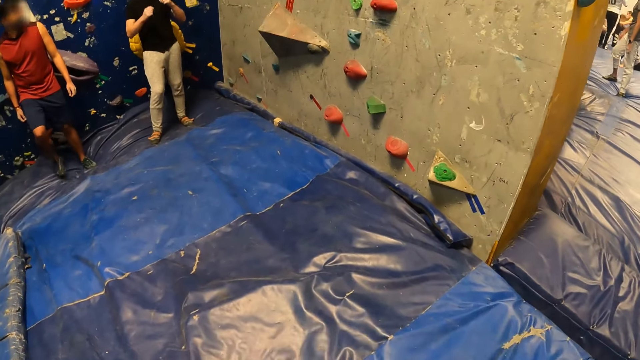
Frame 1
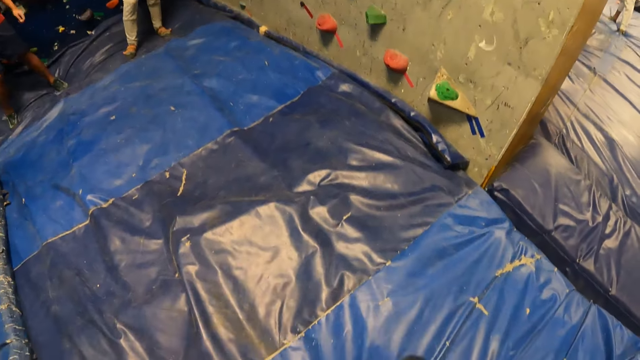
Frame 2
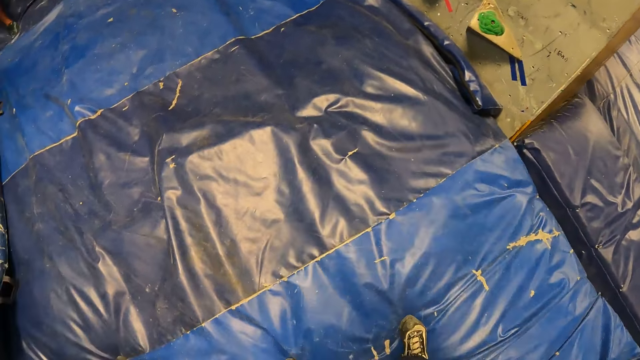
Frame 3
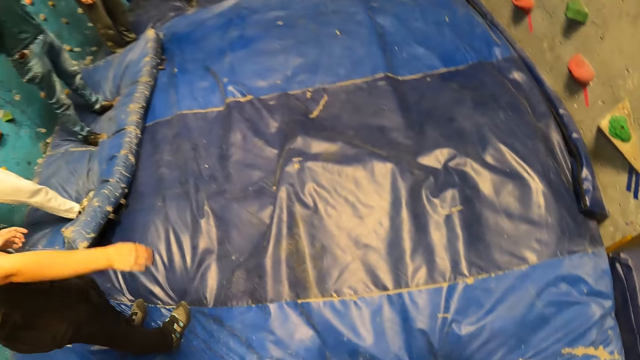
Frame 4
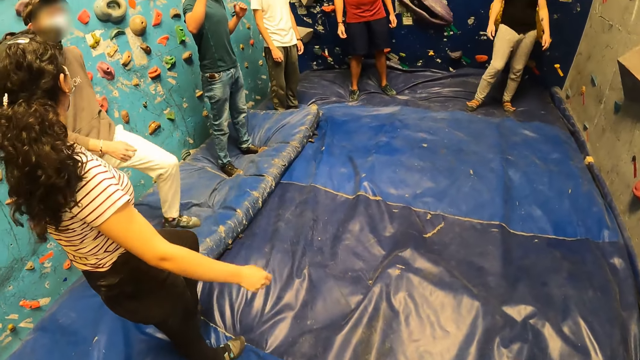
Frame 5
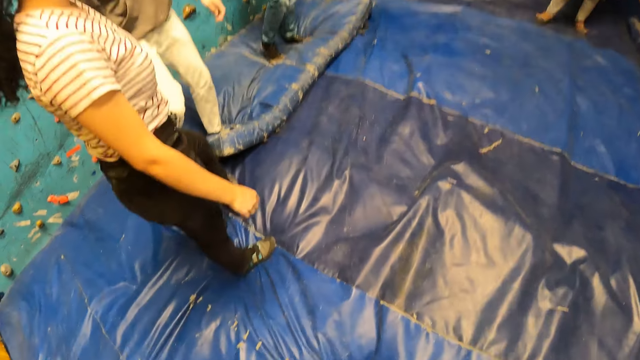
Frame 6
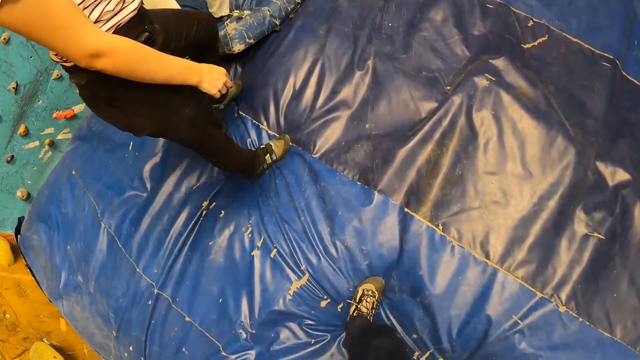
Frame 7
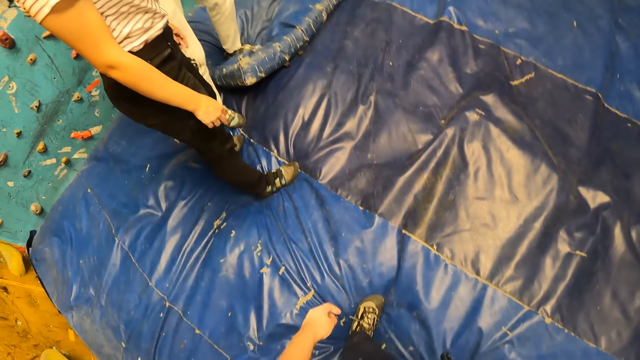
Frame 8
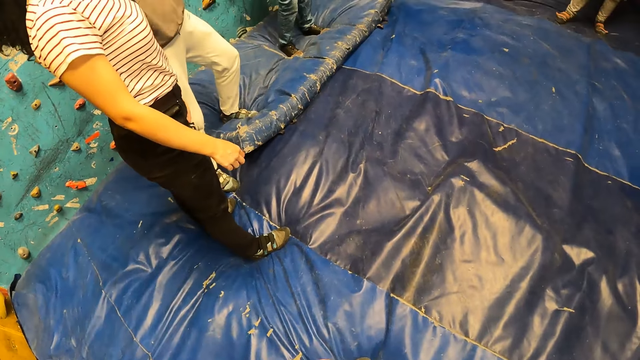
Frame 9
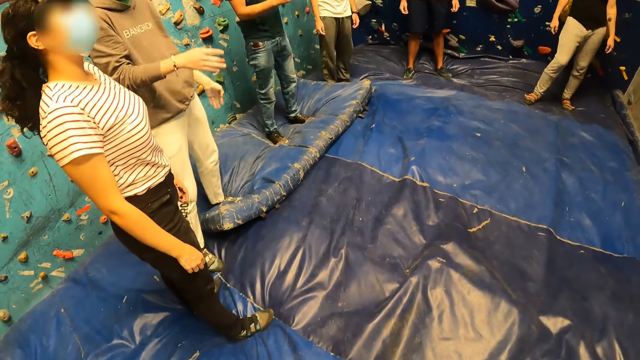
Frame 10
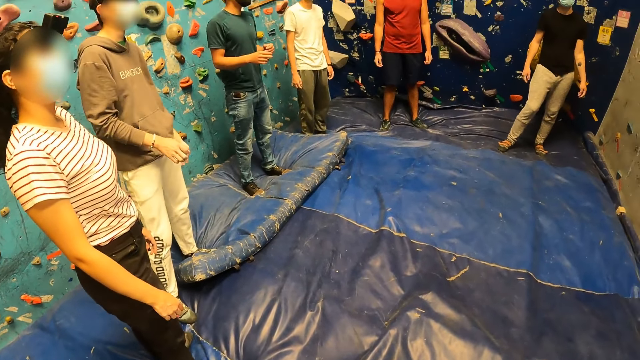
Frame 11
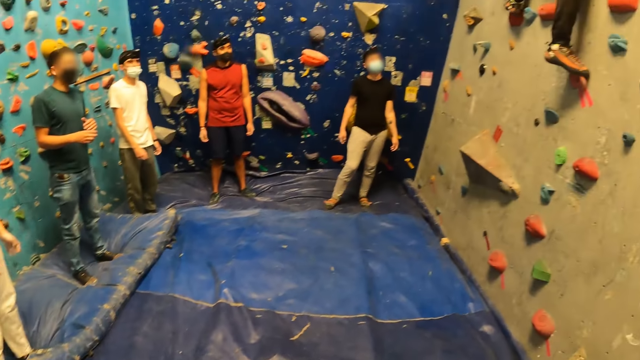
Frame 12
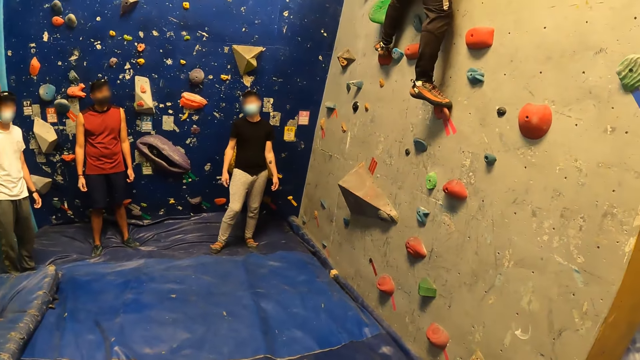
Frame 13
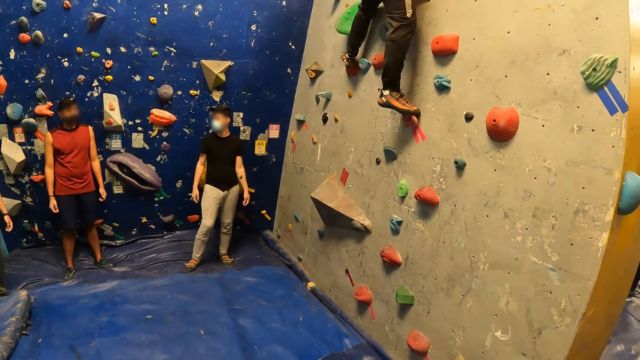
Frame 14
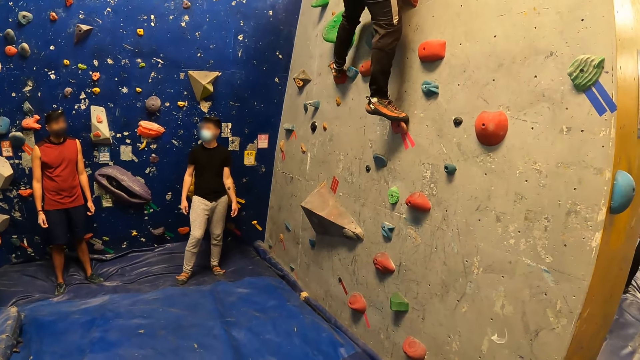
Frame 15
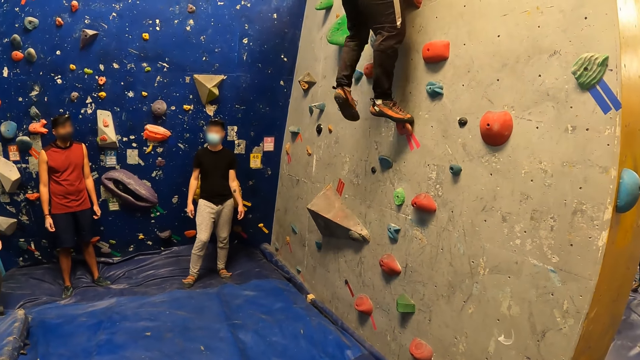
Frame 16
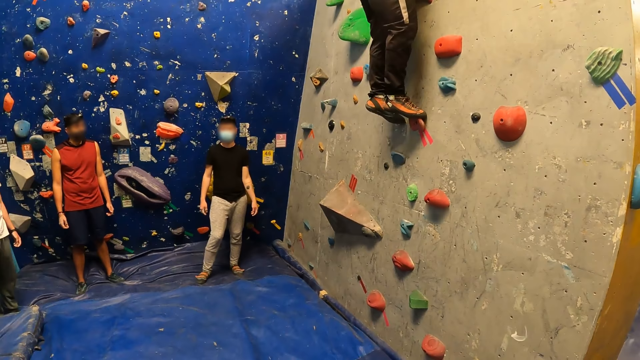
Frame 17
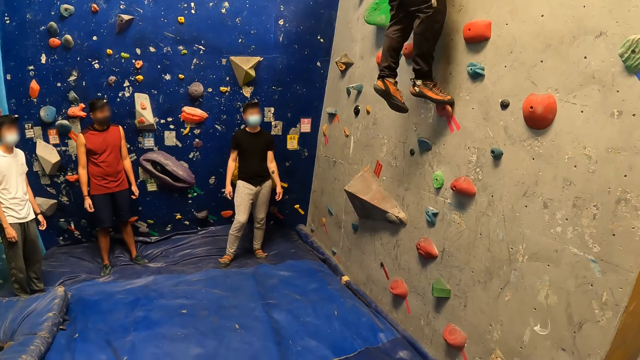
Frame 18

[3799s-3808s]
A person moves in the room. The camera wearer looks round the room. A man removes his left leg from the foothold on the wall.

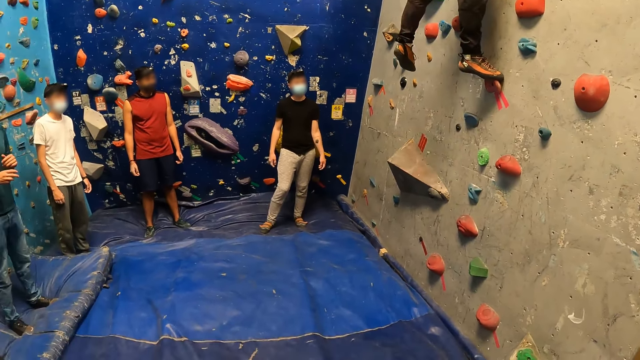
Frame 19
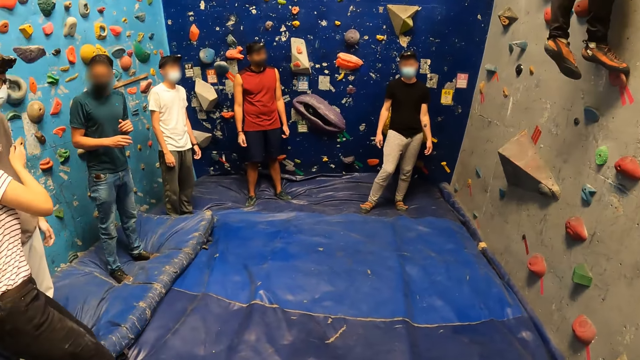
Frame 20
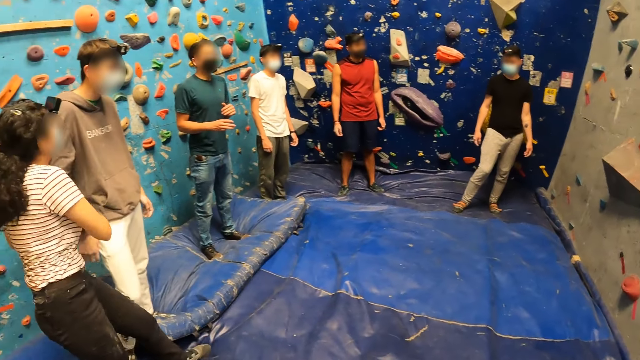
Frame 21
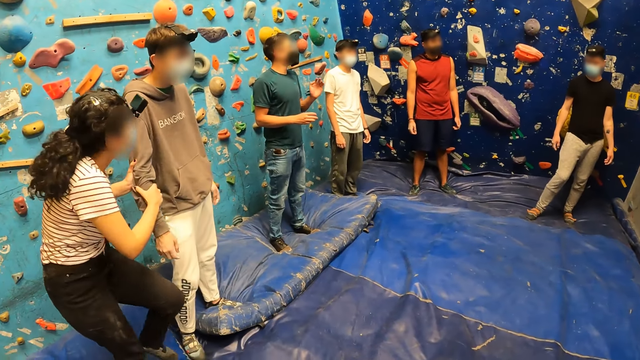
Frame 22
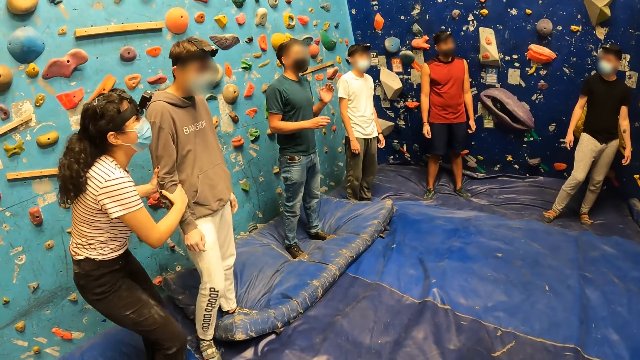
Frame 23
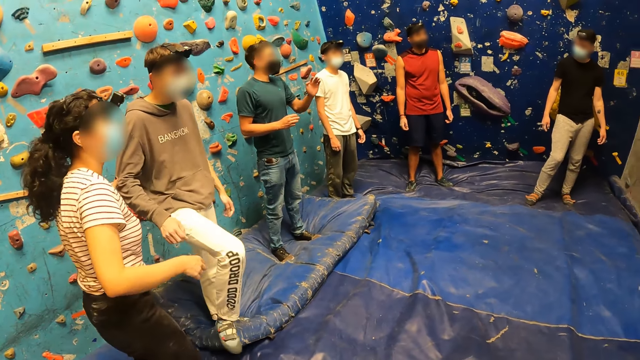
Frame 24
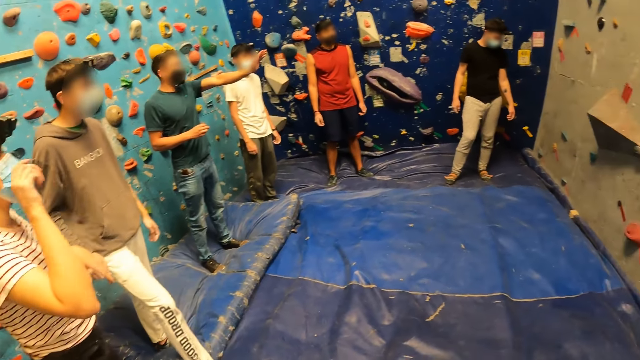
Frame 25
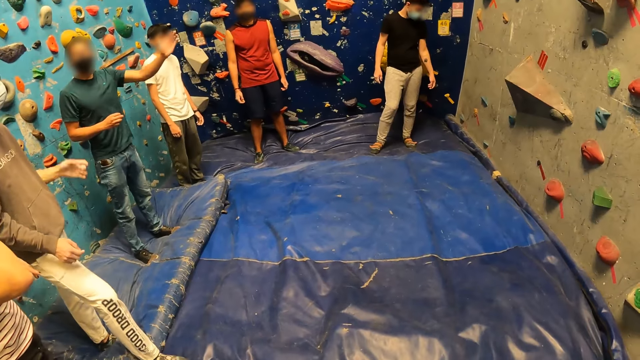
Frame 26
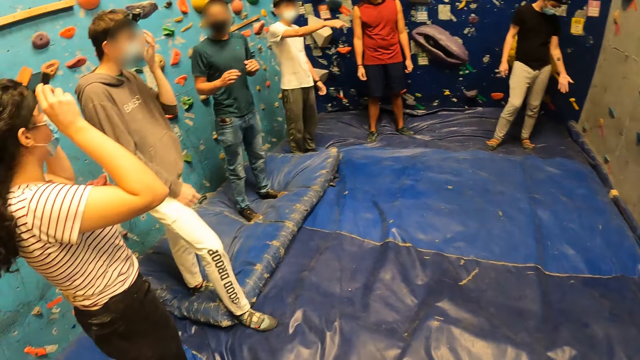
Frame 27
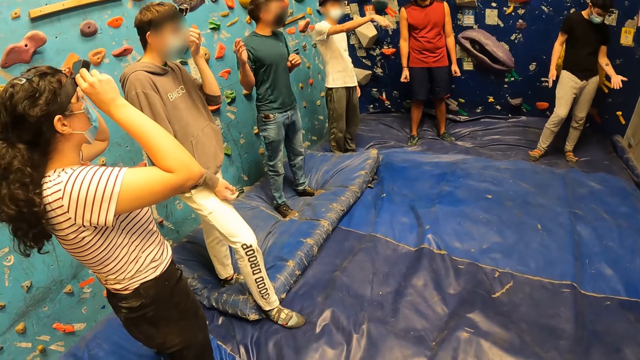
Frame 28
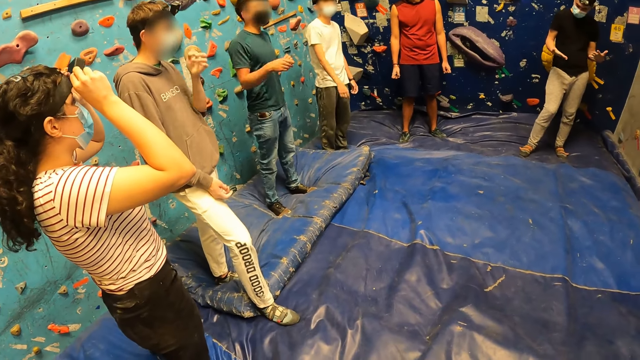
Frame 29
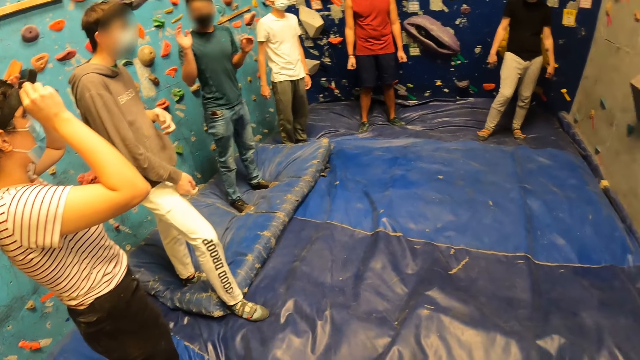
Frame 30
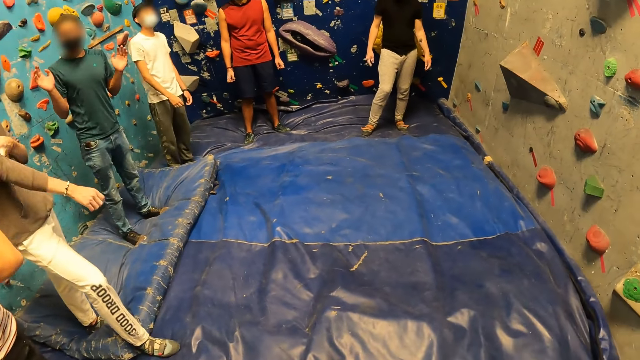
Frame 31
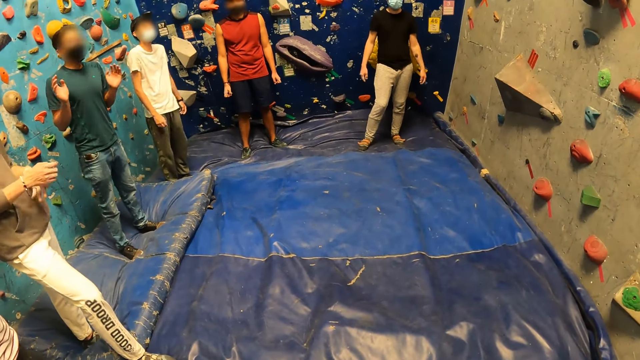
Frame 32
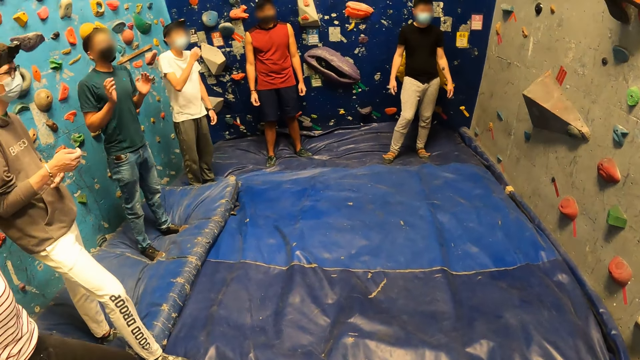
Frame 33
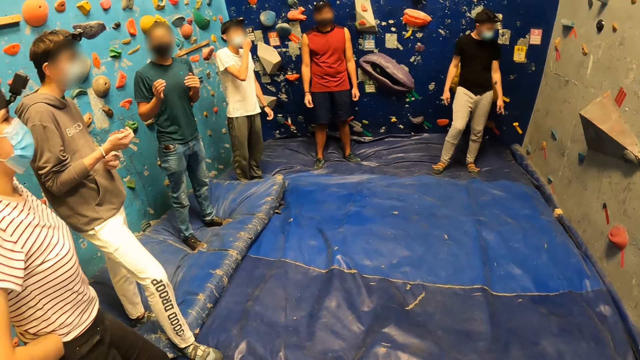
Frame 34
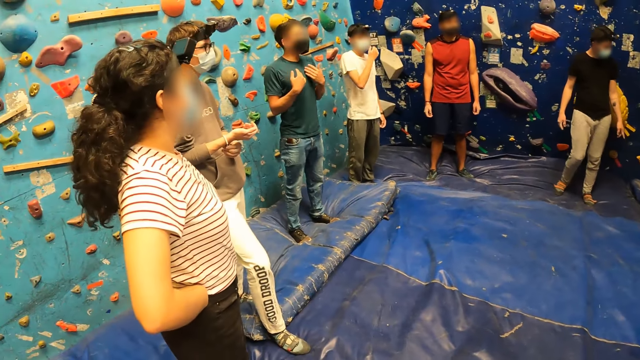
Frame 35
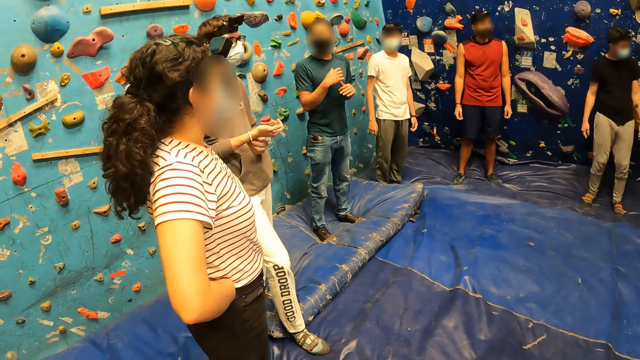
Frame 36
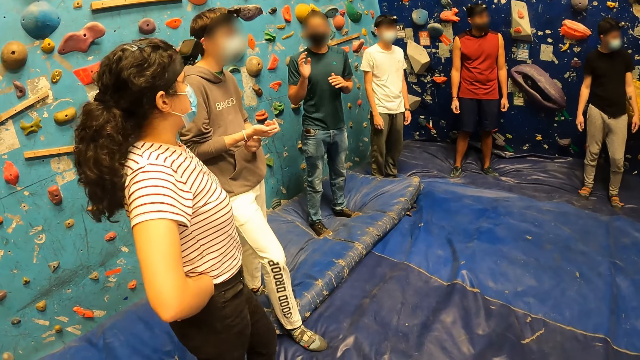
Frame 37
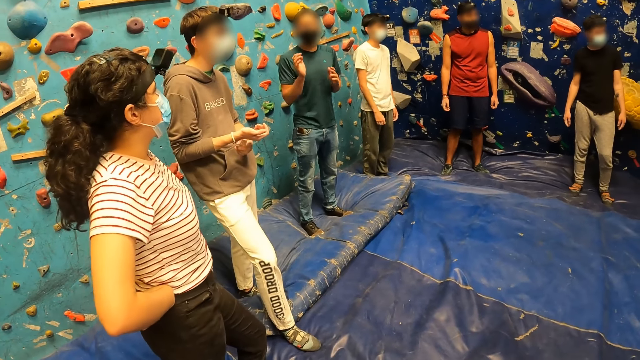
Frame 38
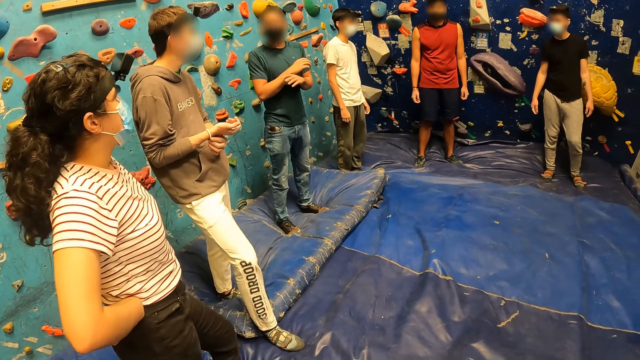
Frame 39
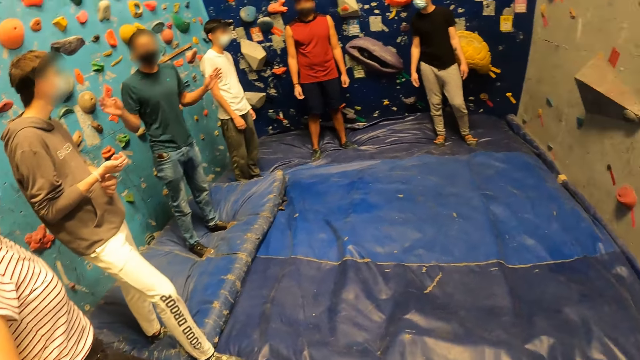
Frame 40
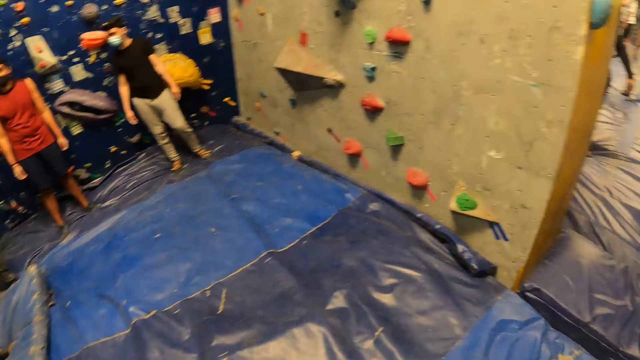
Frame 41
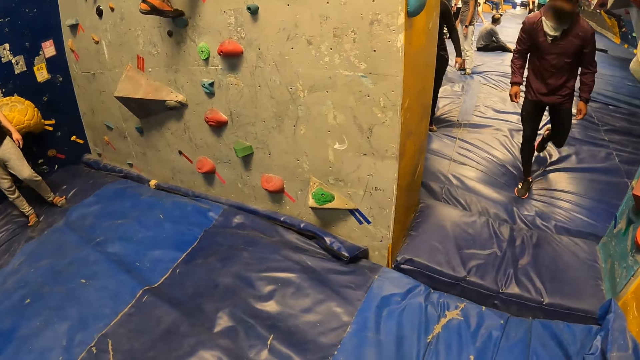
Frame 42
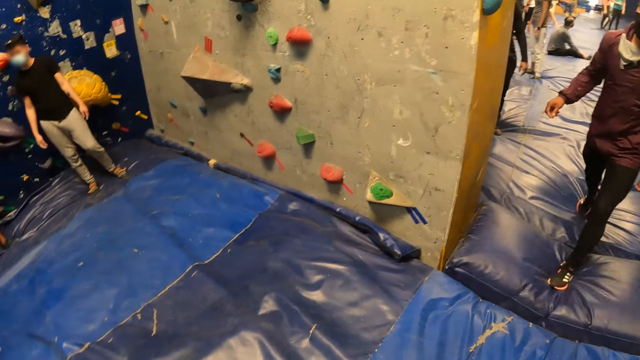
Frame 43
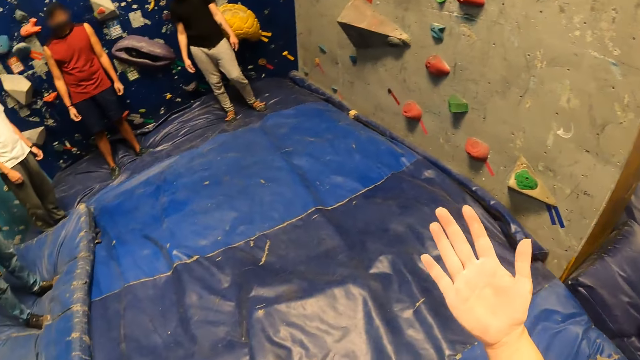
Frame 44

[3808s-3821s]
A woman holds a man's right hand with both hands. The woman takes her hands off the man's right hand. A person laughs. The person interacts with another person. The man touches his face with his left hand. The woman adjusts a camera on her head with both hands. A third person interacts with another person. Another person interacts with that person. The man pulls up the right sleeve of his cloth with his left hand, and touches a bracelet on his right hand with his left hand. The third person touches his face. The first person holds the waist. Another man walks in the room towards the camera wearer.
